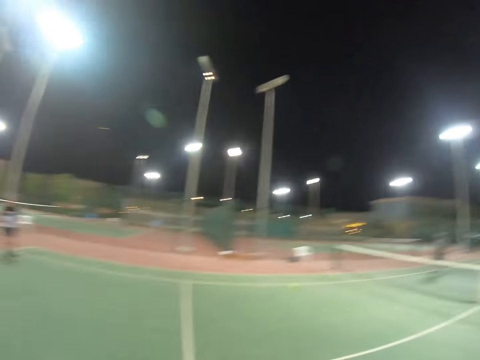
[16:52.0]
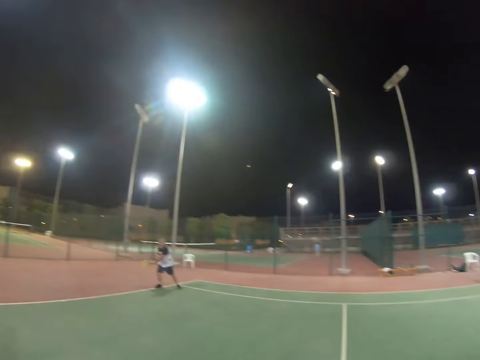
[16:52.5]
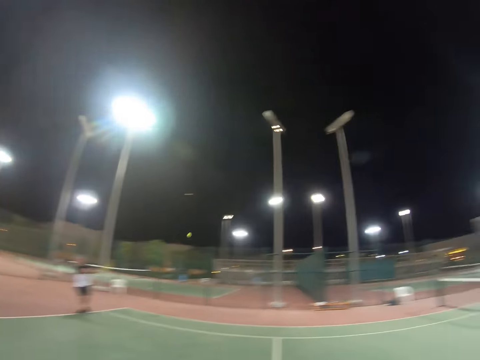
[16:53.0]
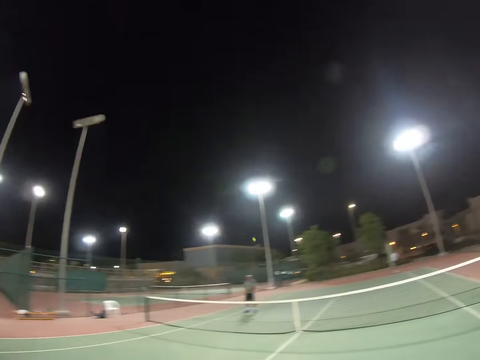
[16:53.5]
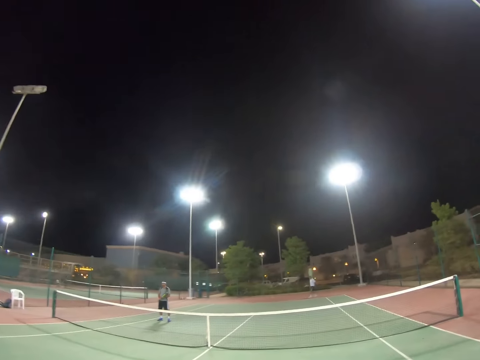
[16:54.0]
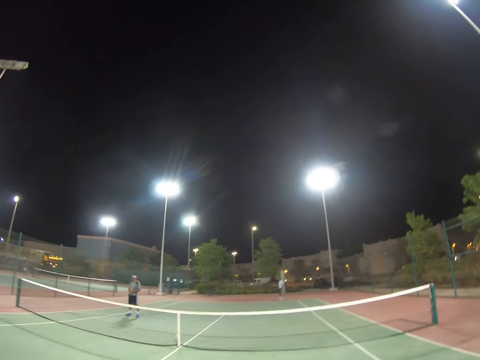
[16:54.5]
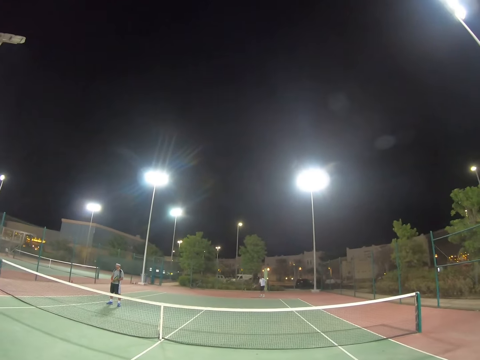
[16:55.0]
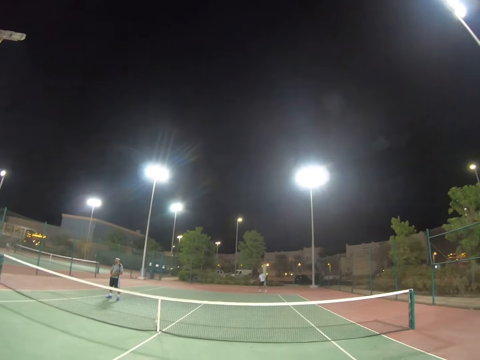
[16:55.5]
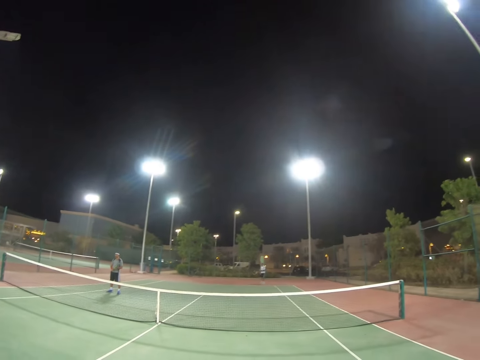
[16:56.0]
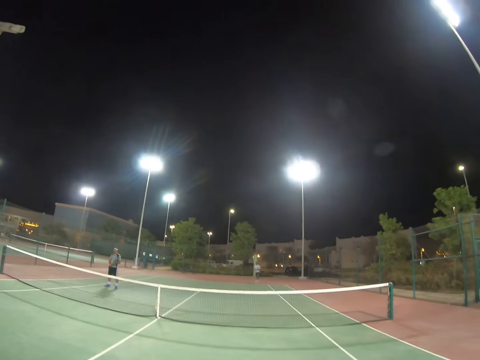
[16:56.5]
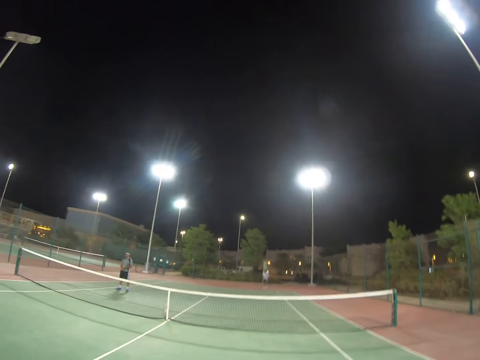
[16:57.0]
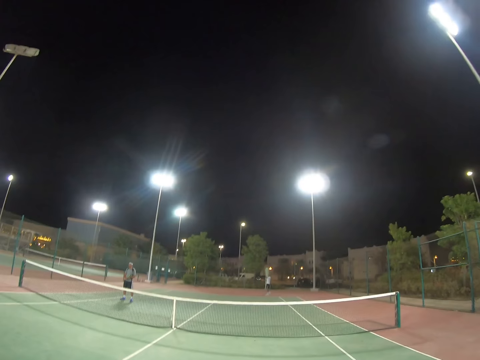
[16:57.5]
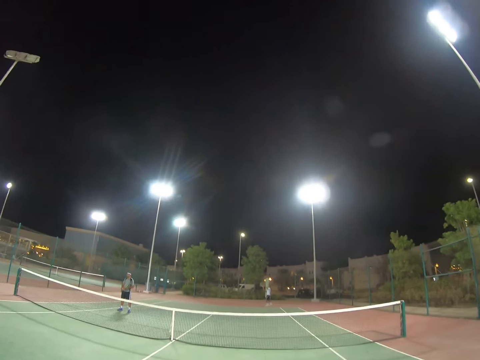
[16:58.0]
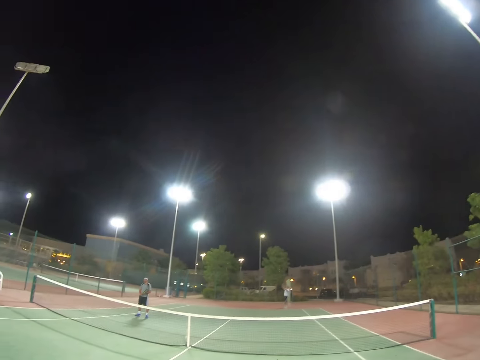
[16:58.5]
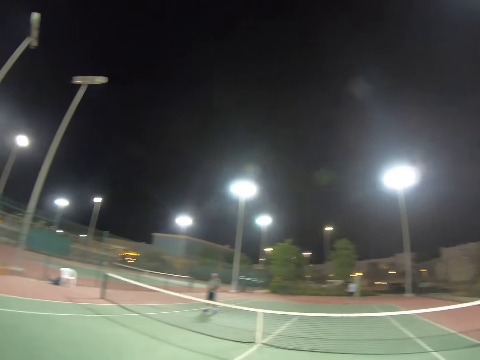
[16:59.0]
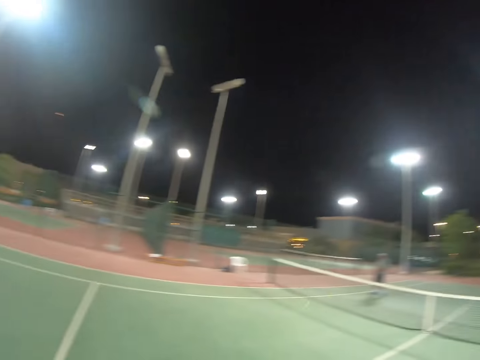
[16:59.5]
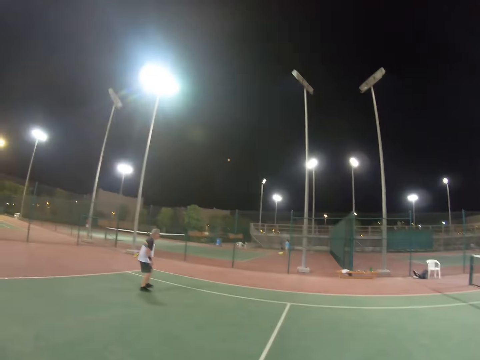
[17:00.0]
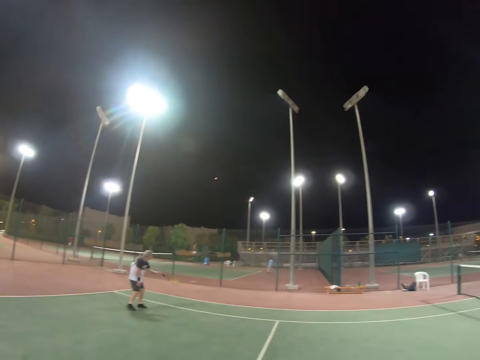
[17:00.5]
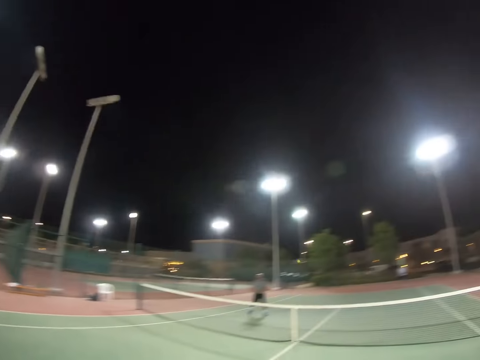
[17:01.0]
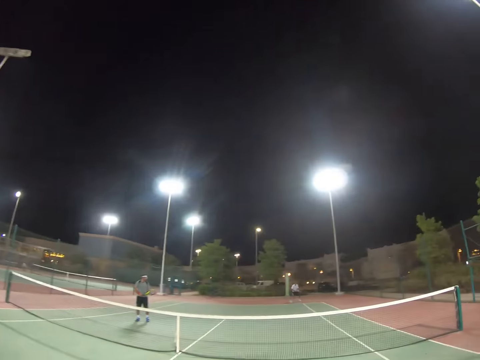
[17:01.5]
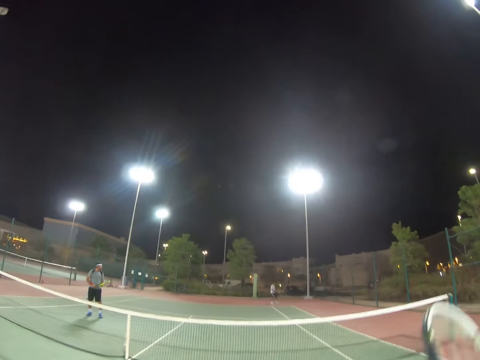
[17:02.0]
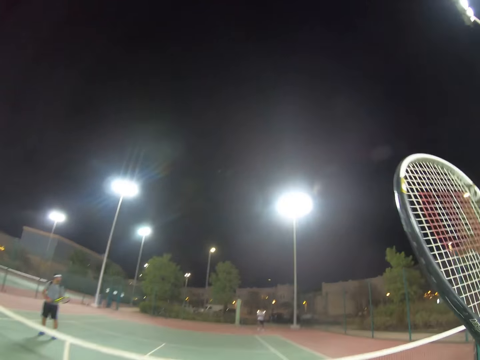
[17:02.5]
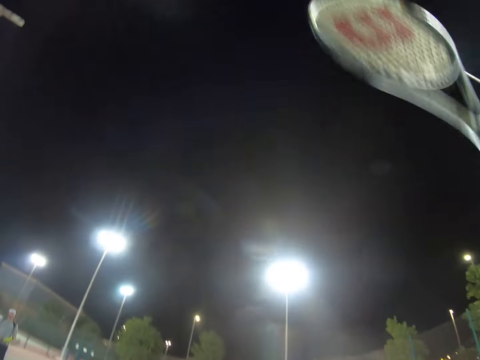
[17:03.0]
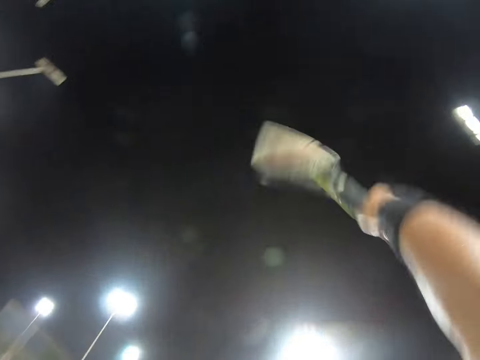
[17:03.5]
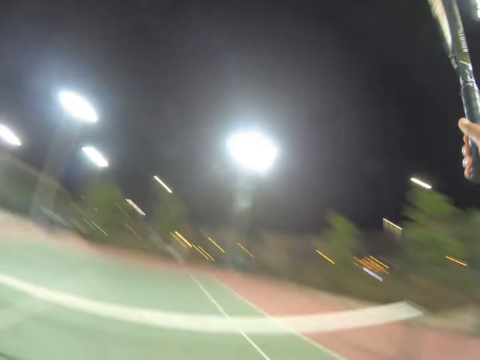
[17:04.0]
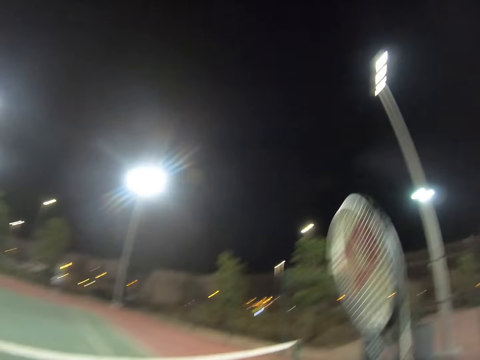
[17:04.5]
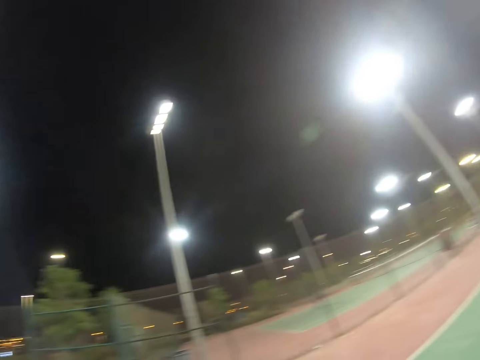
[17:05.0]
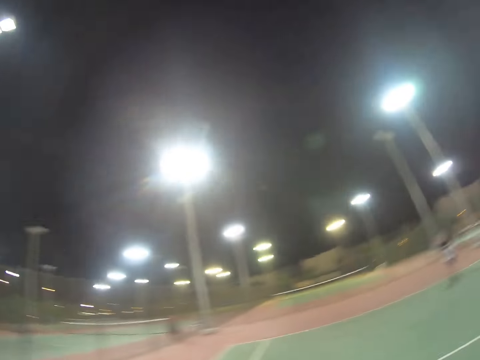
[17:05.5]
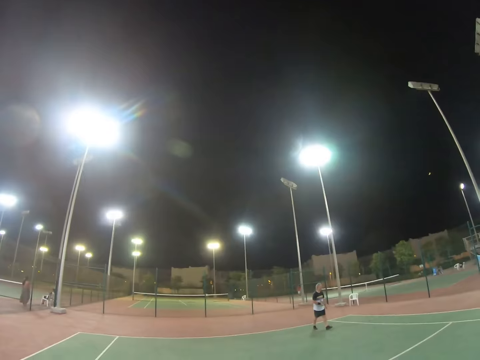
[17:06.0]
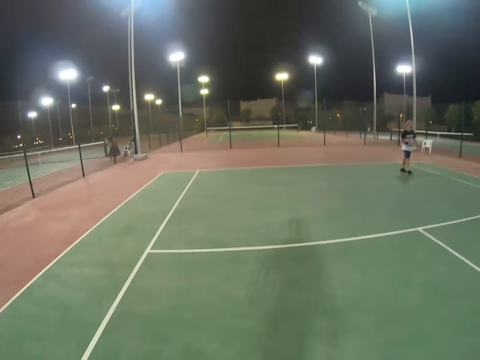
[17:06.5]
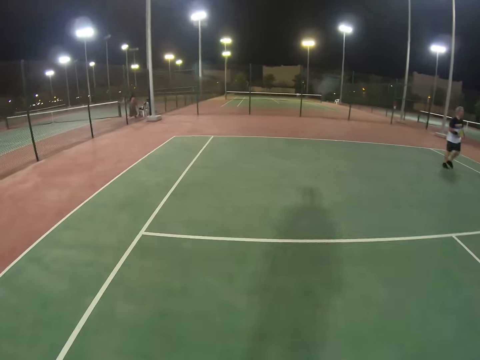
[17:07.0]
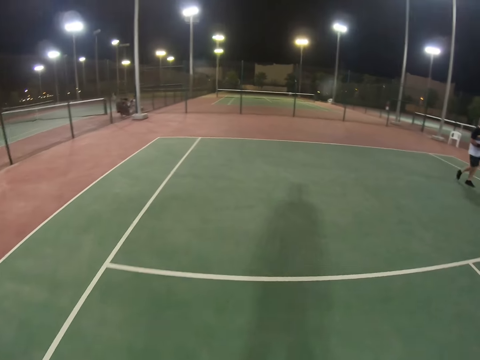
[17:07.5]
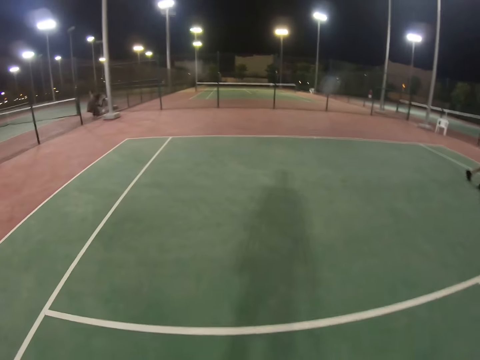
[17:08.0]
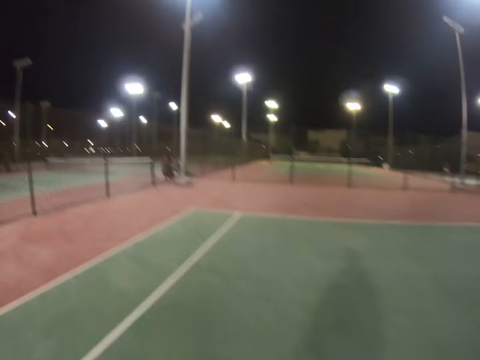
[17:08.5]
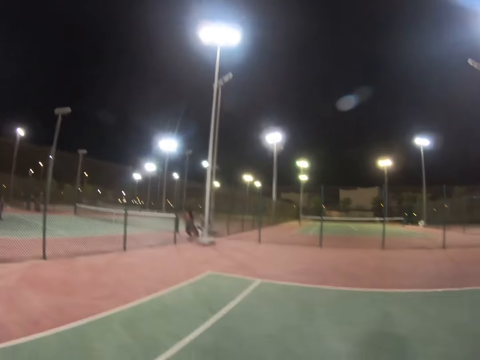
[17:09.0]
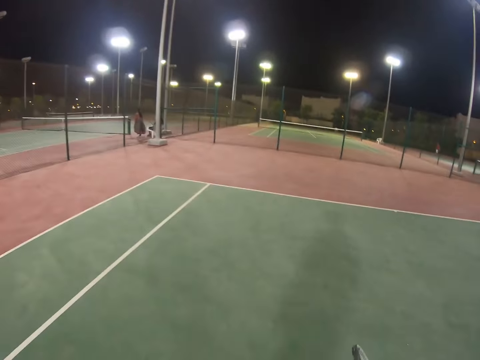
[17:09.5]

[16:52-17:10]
A man hits the ball with a racket. Another man takes the ball. The other man serves the ball with a racket. The first man hits the ball with a racket. The other man hits the ball. The first man hits the ball with a racket. The camera wearer lifts his racket. He hits the ball. The first man walks around. The camera wearer walks.

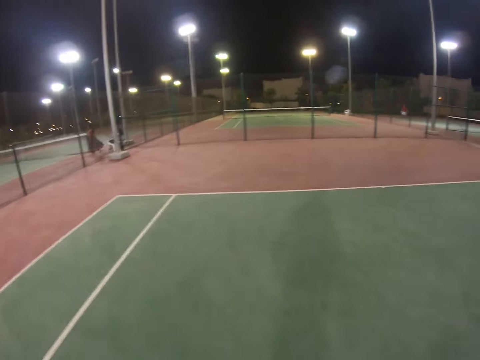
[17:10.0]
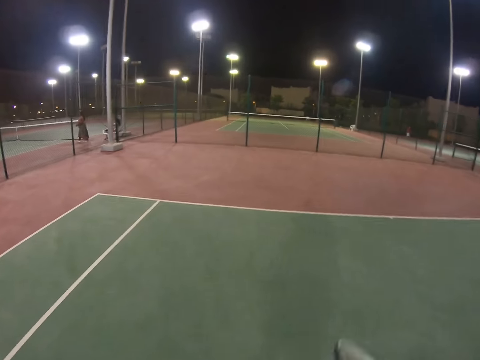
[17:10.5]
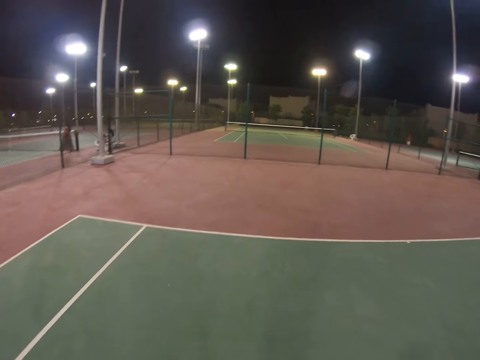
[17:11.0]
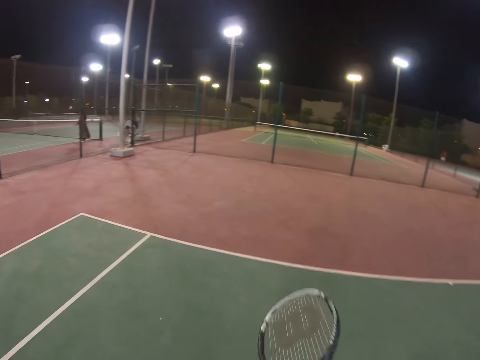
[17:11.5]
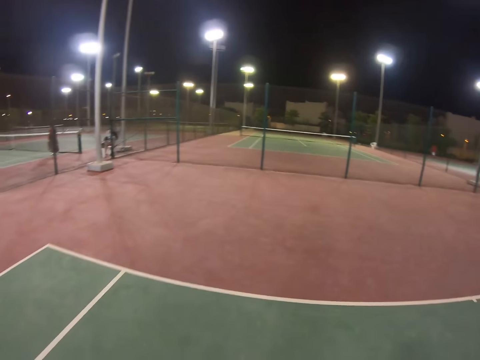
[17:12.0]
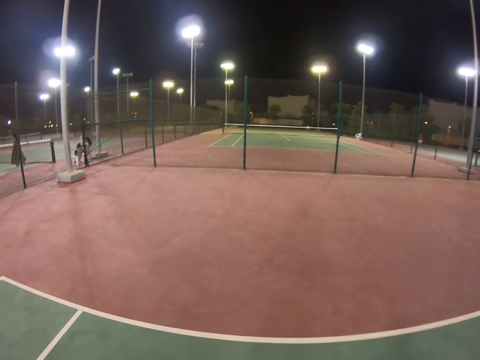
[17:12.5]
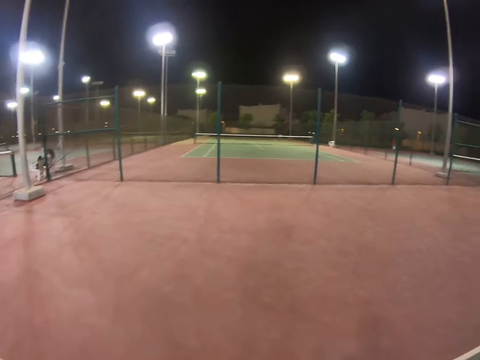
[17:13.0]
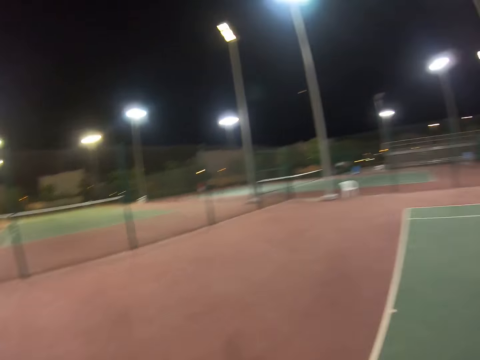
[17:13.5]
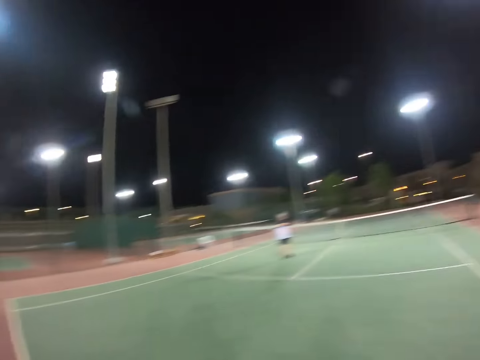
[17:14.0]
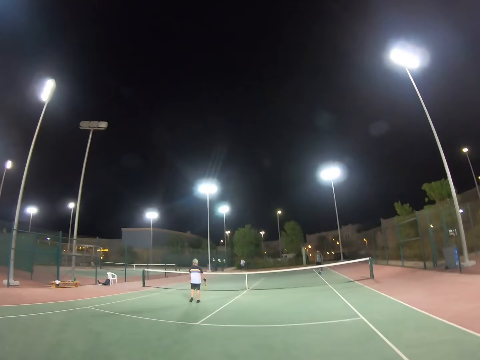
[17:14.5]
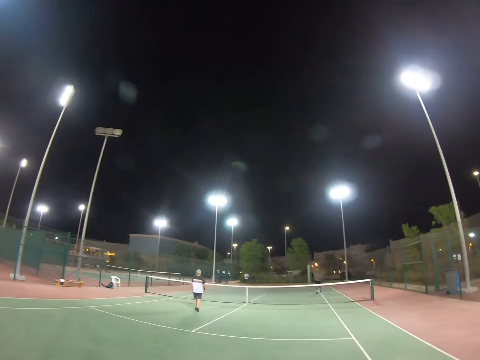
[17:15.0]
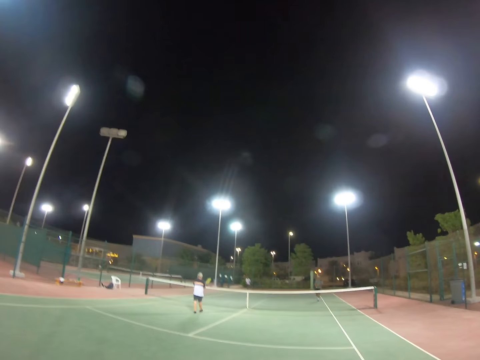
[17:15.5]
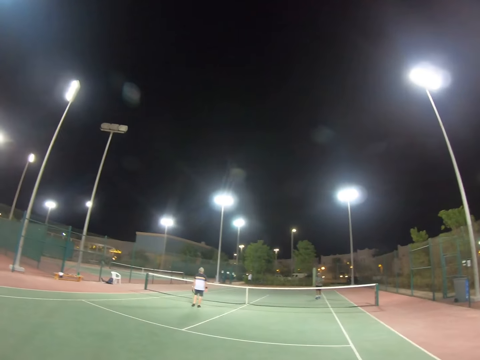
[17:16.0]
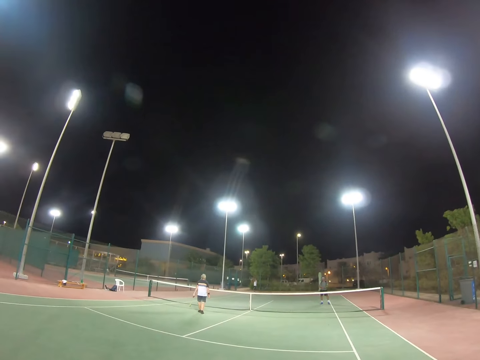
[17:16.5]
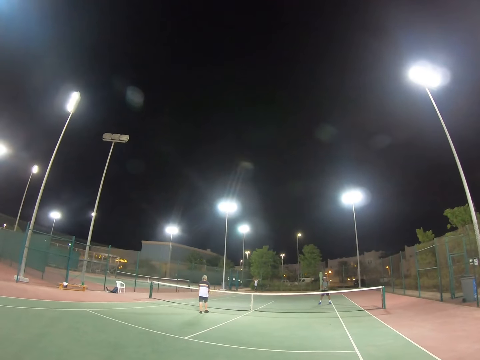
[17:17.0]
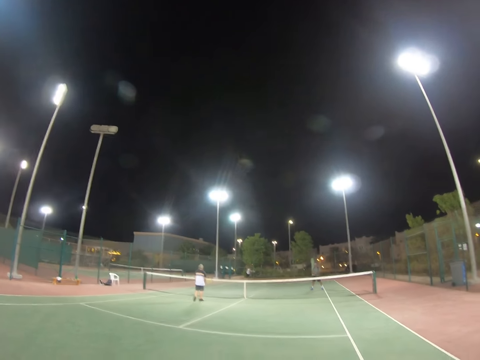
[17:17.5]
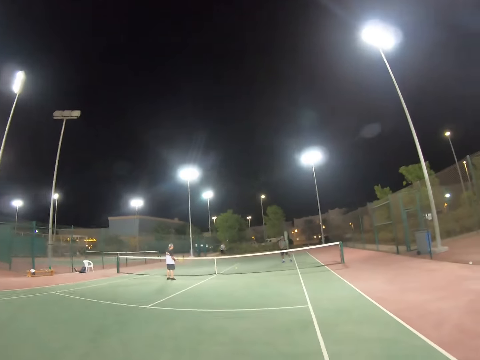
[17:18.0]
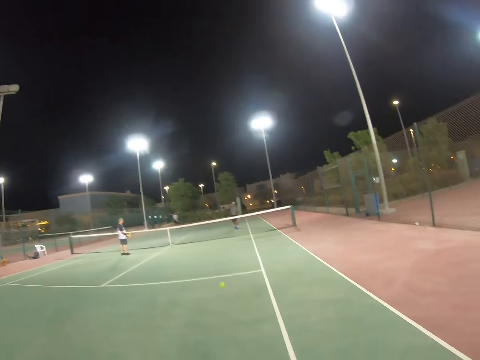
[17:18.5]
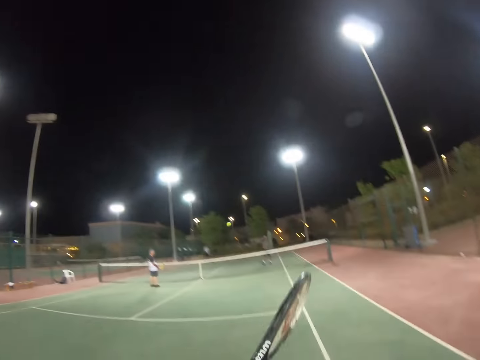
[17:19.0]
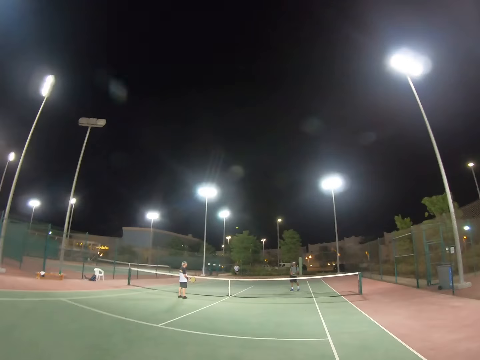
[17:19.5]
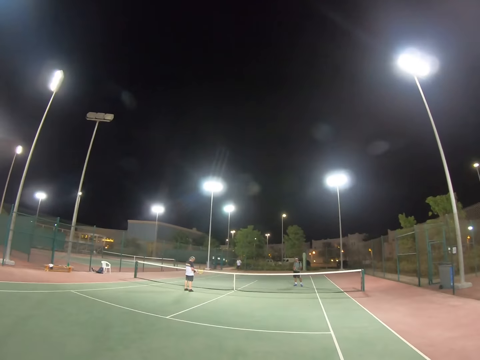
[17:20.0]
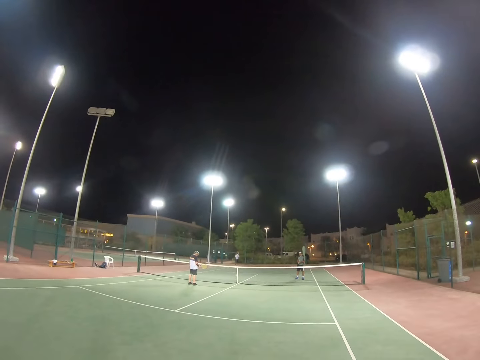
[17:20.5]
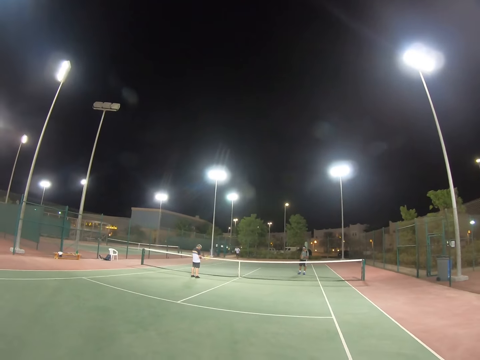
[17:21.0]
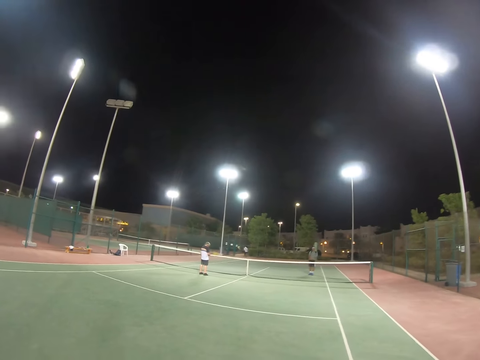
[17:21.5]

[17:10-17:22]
The camera wearer raises the racket. A man walks around. The man serves the ball. The camera wearer raises the racket. They hit the ball.
